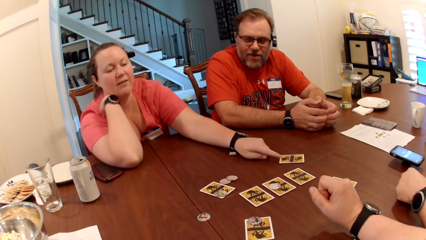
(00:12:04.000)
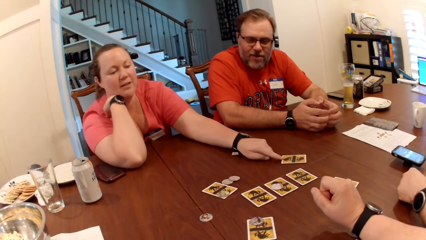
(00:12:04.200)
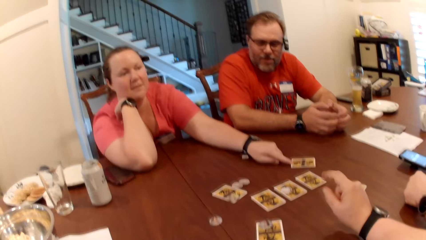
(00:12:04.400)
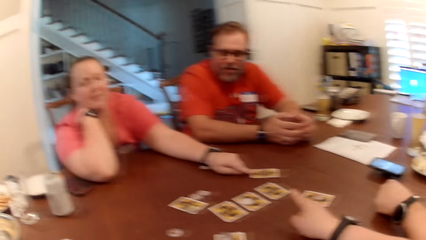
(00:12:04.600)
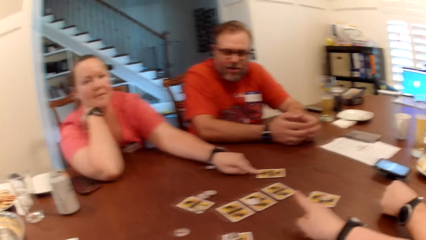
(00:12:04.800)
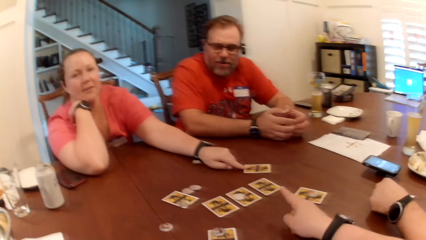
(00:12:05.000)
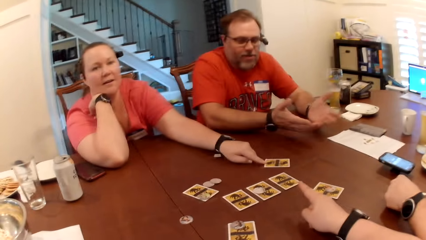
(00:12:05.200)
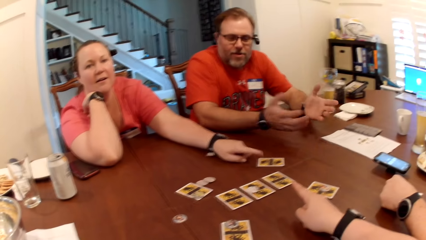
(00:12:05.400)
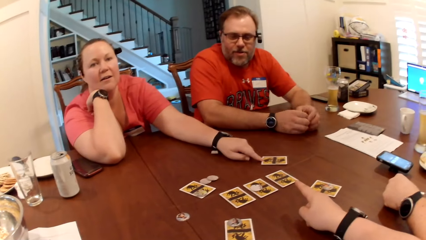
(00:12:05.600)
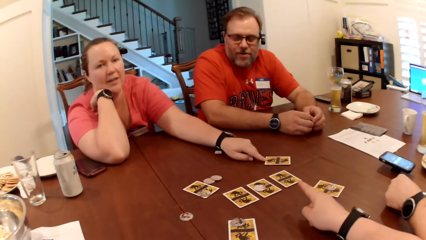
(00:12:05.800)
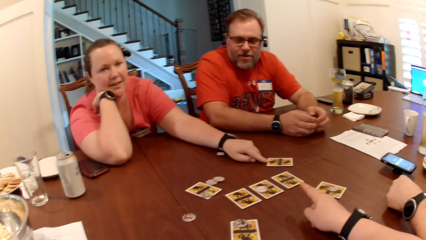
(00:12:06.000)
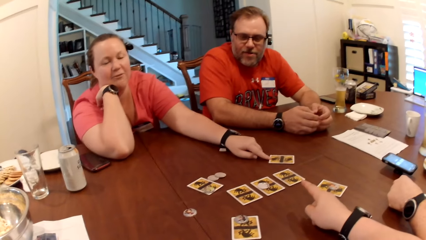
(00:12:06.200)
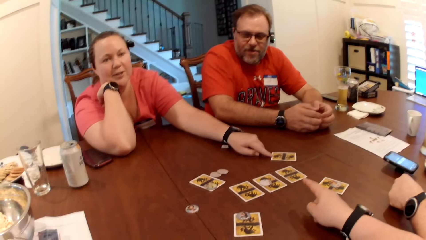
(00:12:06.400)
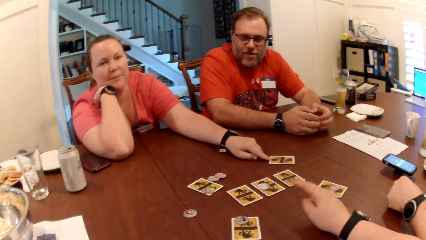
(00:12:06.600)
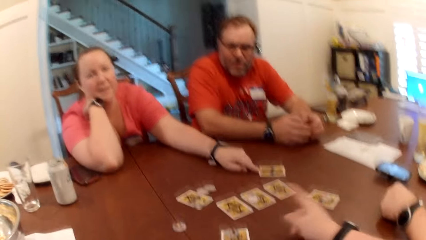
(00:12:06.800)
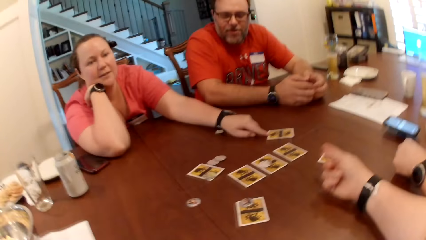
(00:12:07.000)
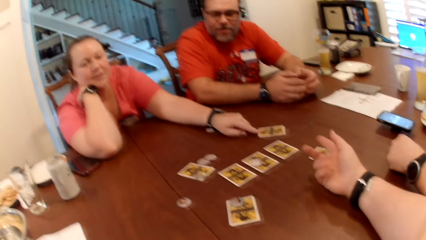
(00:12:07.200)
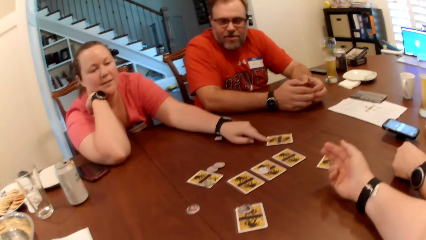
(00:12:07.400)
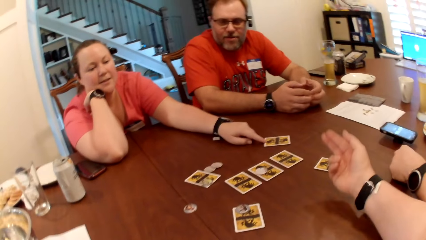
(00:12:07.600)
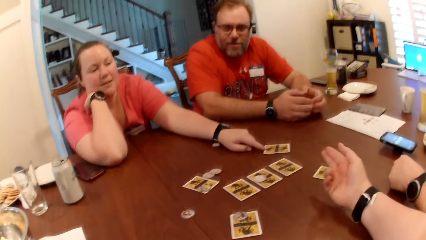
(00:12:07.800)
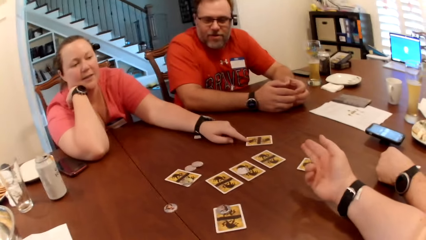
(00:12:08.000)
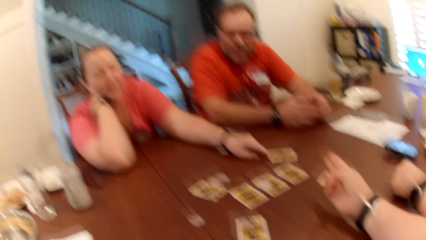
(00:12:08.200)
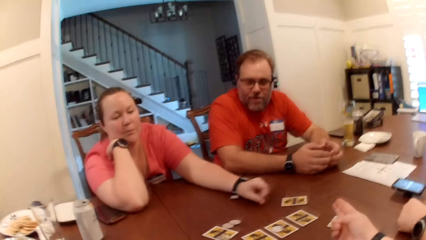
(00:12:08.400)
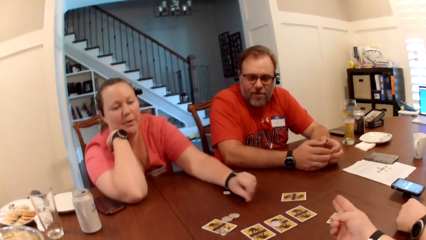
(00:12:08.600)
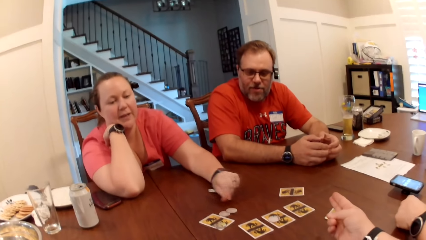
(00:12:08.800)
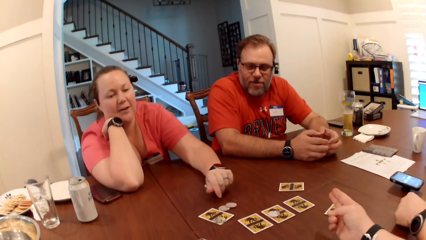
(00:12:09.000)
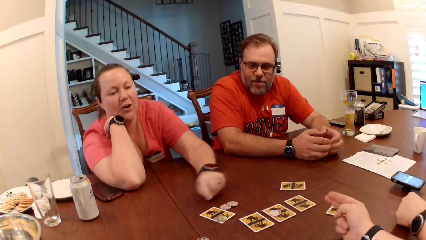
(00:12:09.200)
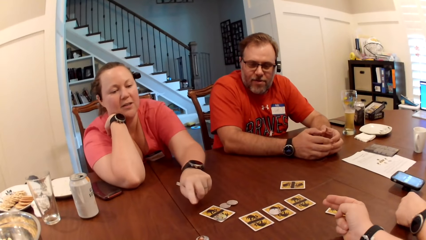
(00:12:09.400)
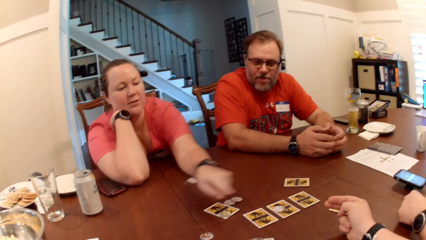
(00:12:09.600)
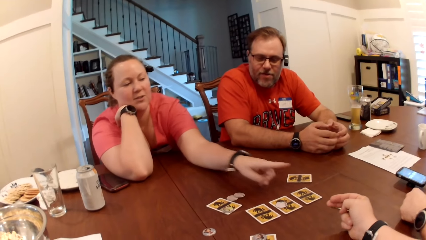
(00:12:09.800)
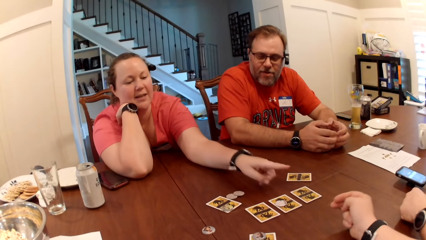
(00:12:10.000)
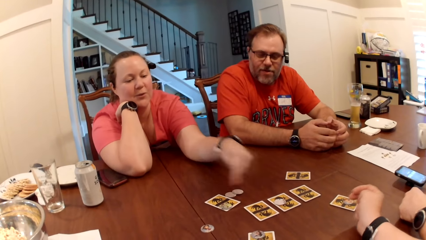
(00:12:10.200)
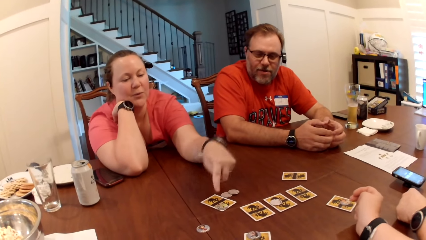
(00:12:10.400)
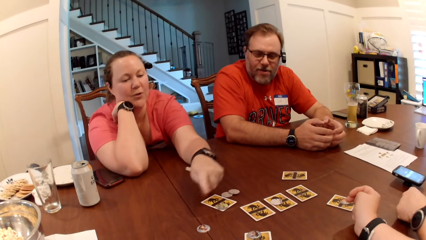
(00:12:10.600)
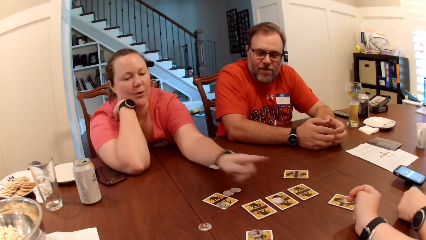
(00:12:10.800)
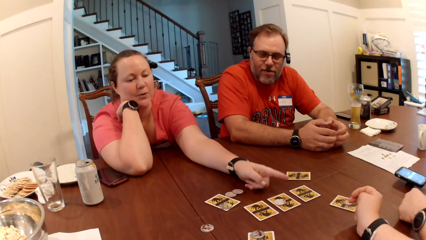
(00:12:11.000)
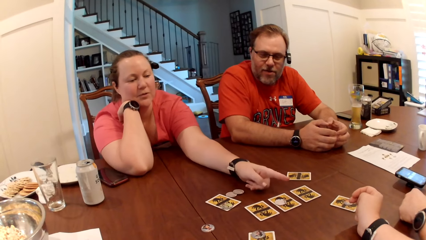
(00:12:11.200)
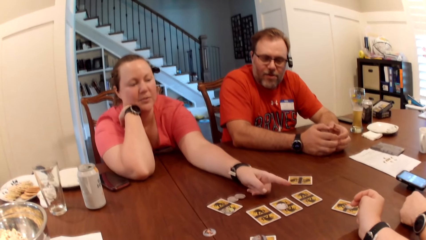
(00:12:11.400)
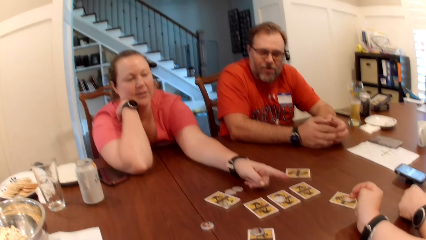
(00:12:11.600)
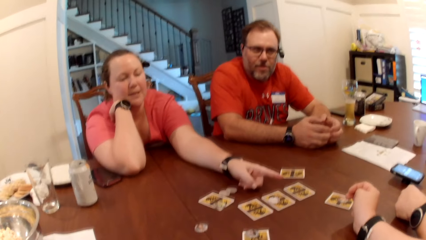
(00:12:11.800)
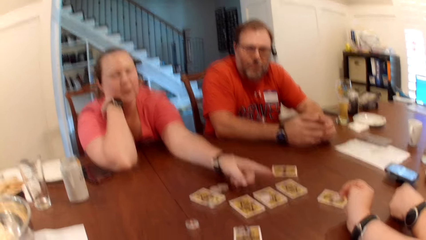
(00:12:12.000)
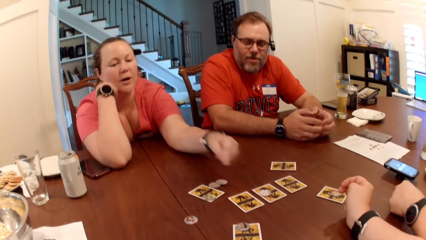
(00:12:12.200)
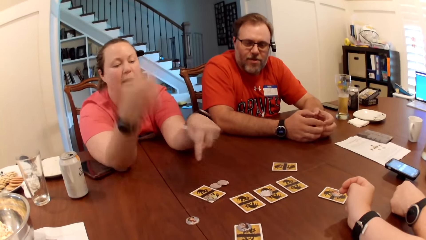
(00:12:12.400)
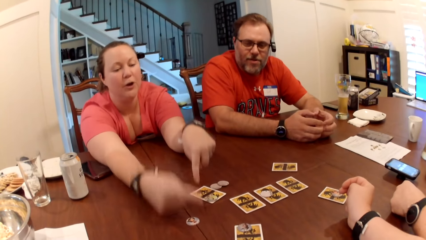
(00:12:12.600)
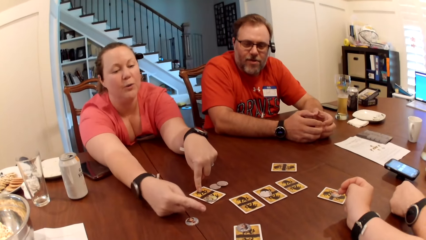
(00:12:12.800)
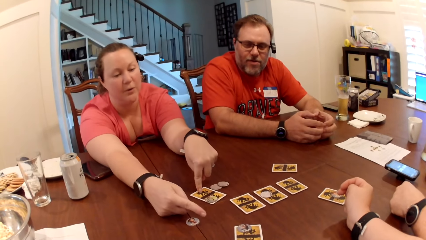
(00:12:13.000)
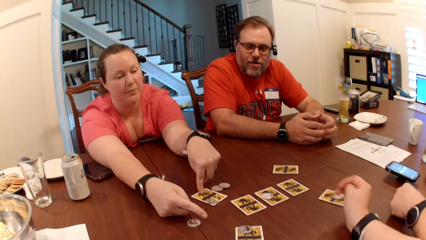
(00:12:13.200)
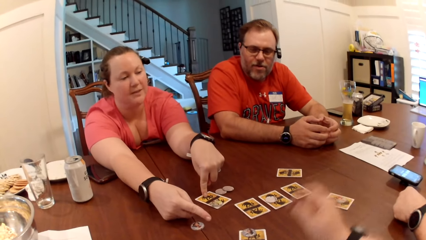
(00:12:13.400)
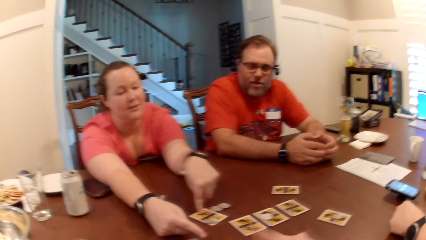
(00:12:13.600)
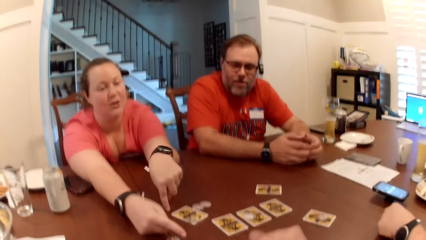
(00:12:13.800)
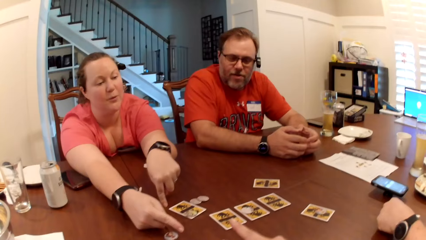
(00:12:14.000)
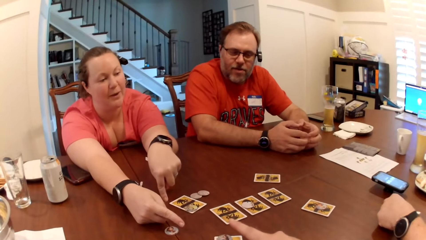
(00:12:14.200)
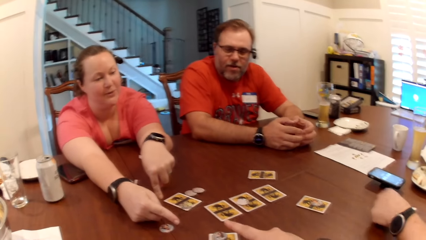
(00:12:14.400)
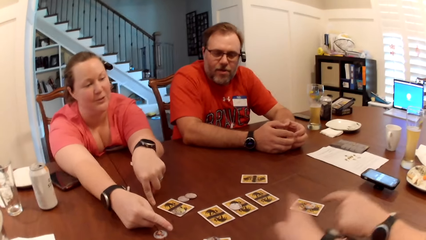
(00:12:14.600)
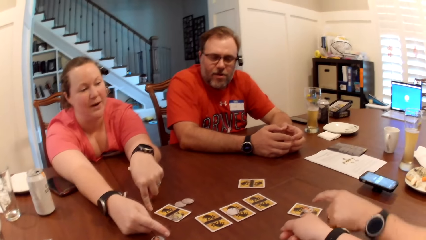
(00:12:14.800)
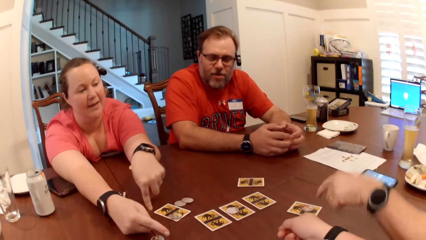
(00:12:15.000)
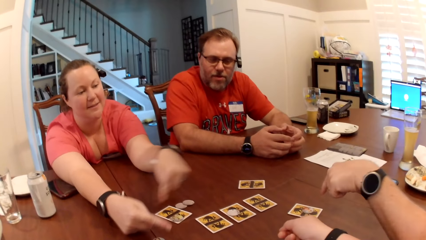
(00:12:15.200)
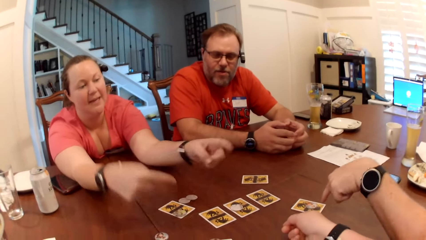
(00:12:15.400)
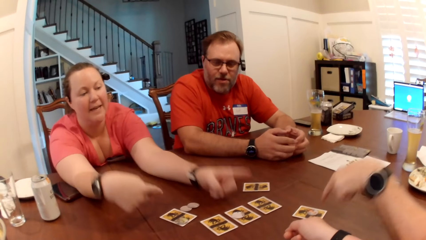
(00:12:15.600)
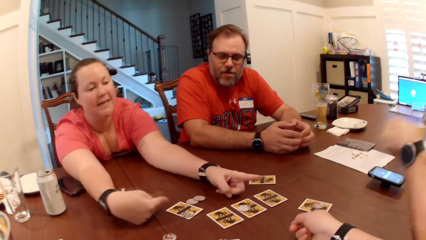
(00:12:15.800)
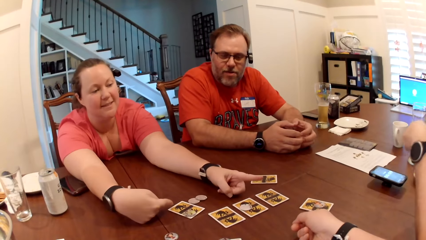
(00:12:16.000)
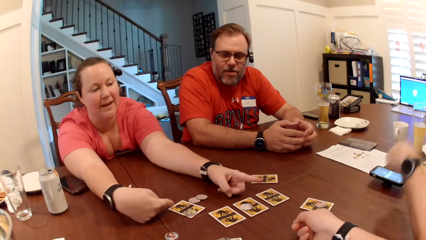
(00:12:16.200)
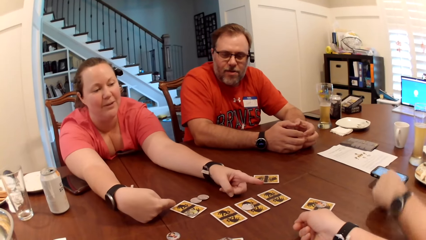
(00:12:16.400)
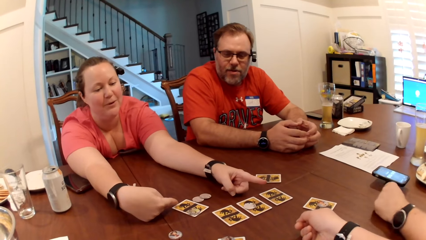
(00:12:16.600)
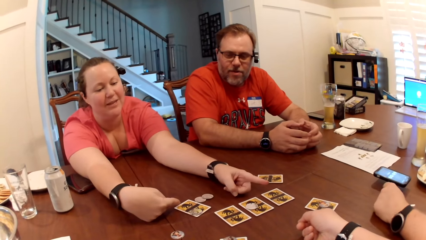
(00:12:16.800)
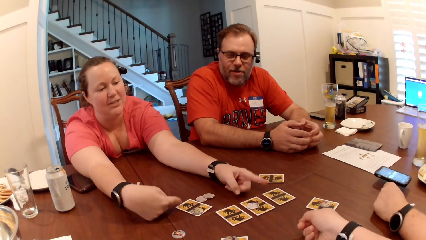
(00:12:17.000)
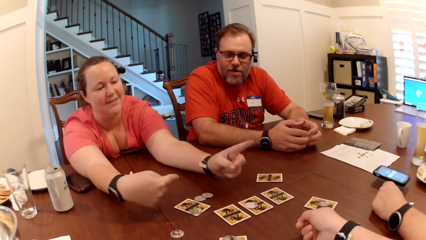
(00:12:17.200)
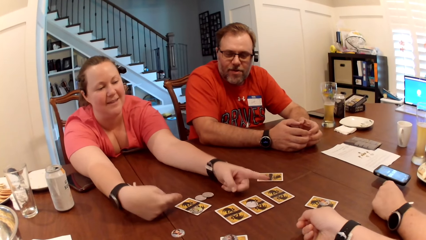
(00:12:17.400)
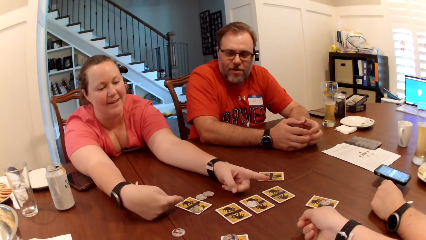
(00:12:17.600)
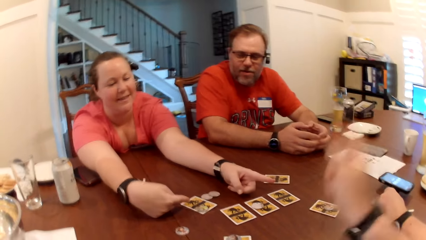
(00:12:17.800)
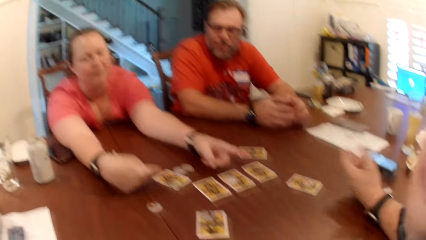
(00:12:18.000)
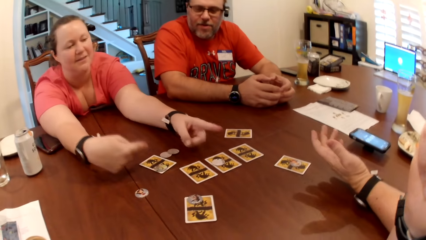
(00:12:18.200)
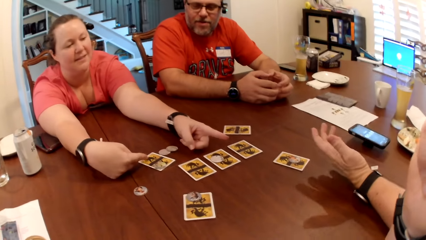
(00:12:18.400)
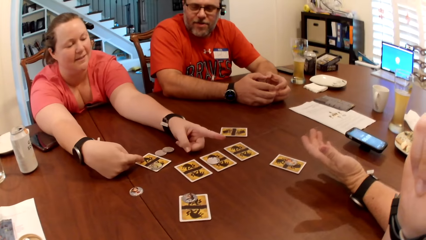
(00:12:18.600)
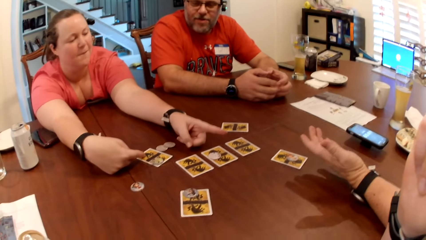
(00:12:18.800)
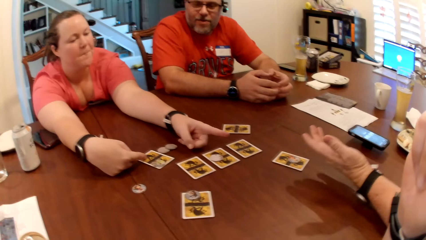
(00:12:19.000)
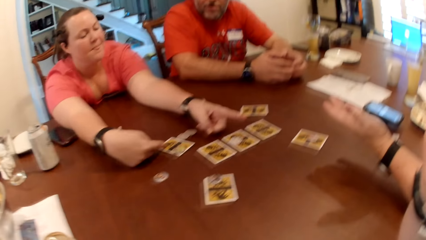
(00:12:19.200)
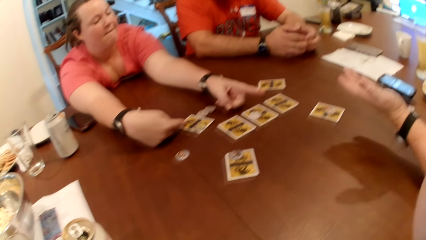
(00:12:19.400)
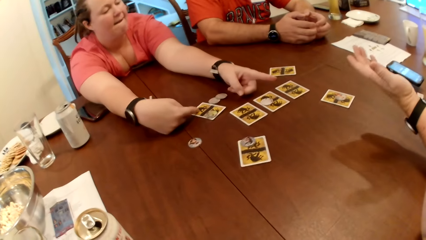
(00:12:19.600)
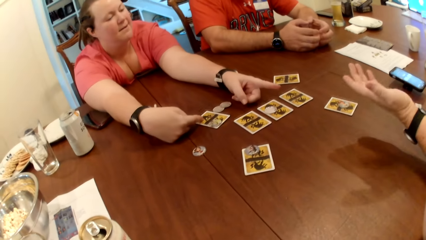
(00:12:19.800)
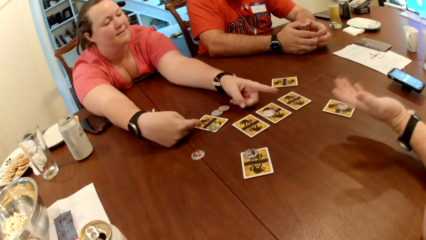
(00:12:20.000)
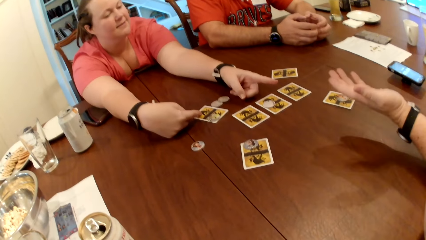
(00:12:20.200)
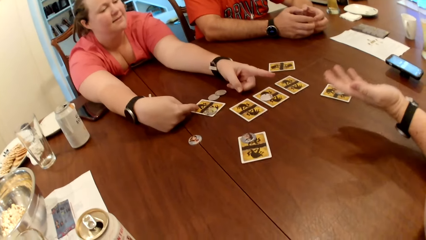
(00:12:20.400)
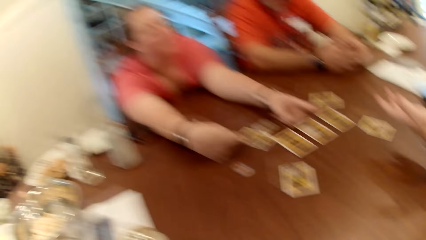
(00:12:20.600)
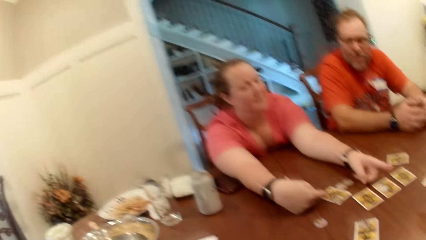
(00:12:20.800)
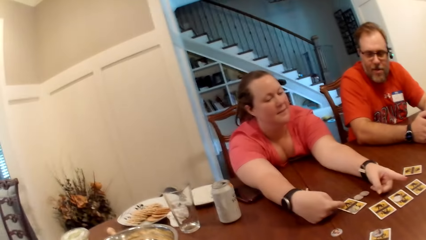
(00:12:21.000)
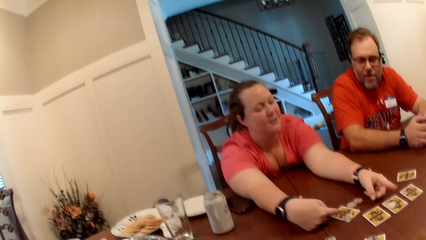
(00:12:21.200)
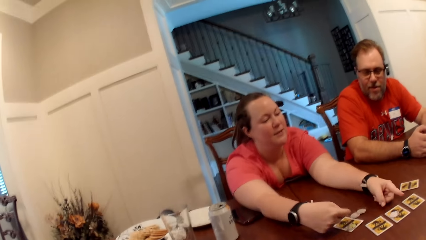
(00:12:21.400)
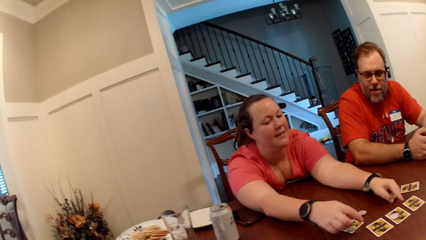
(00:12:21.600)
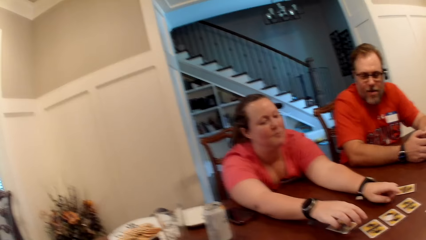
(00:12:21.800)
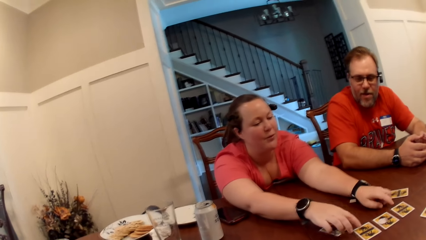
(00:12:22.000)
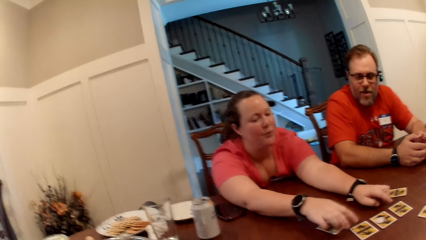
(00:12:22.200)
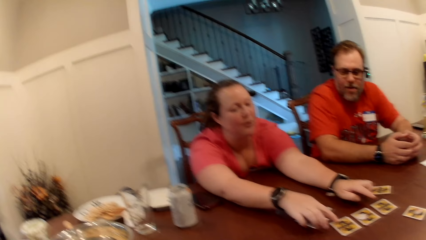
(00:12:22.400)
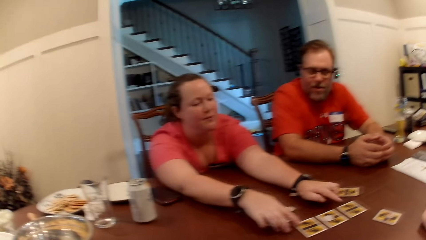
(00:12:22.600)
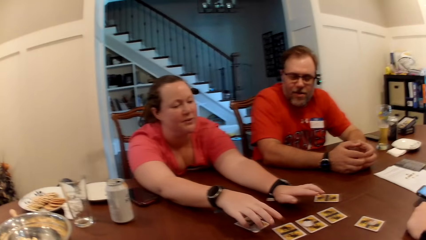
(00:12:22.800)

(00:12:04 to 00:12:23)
The camera wearer moves the hands. A person moves the hands.
